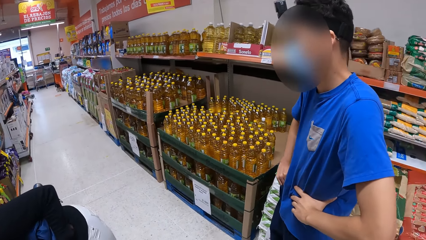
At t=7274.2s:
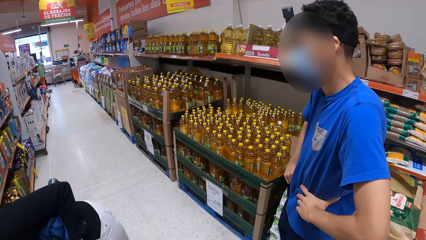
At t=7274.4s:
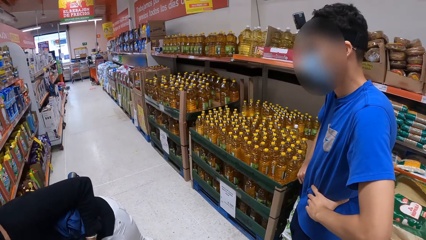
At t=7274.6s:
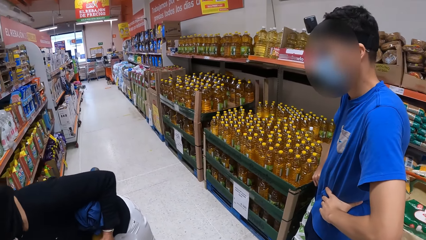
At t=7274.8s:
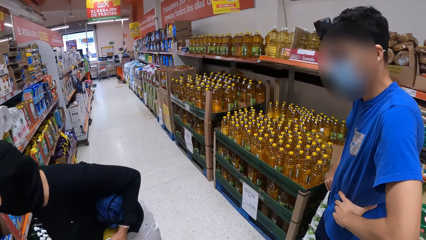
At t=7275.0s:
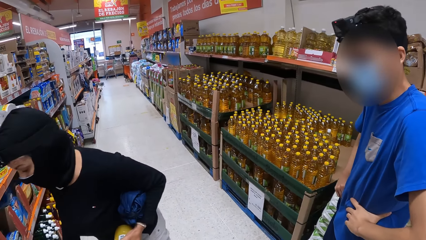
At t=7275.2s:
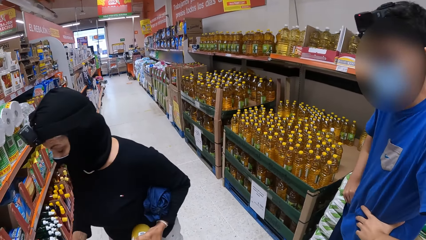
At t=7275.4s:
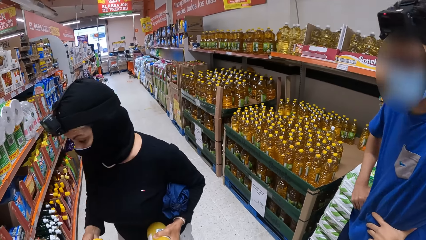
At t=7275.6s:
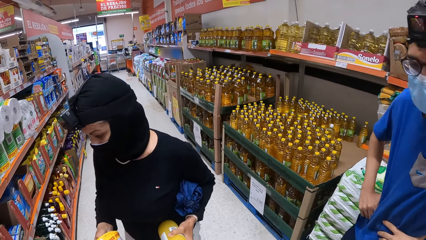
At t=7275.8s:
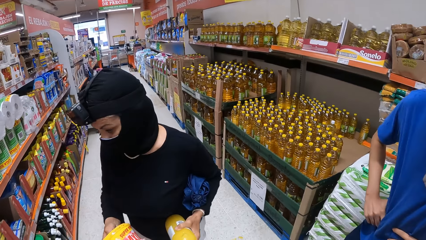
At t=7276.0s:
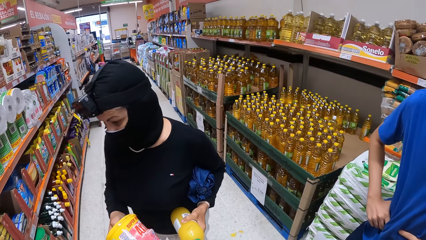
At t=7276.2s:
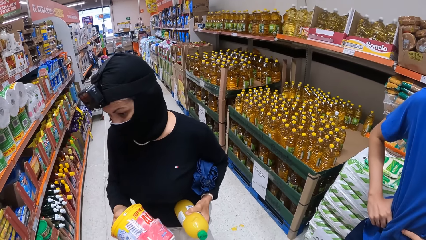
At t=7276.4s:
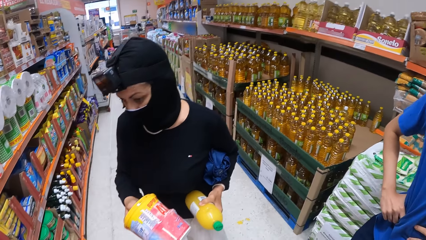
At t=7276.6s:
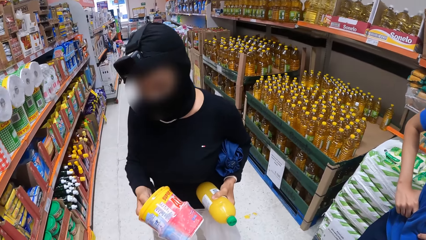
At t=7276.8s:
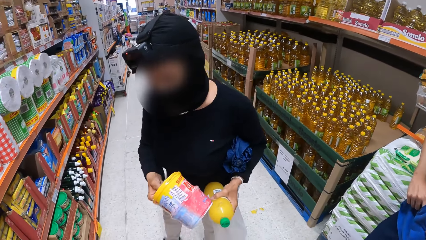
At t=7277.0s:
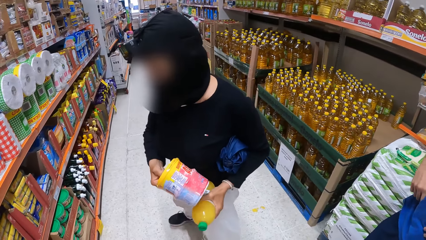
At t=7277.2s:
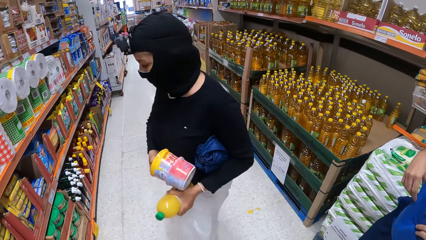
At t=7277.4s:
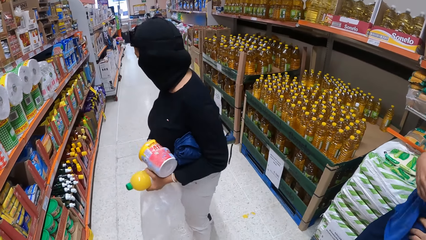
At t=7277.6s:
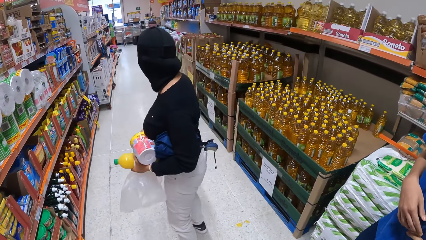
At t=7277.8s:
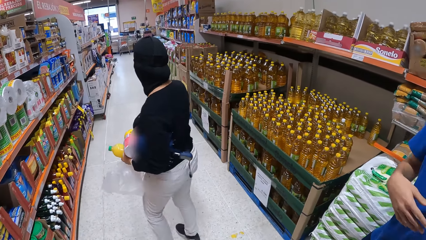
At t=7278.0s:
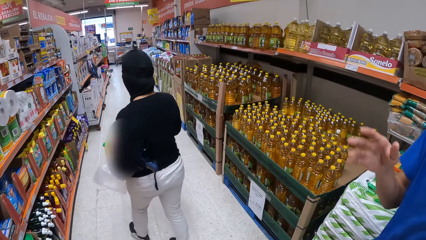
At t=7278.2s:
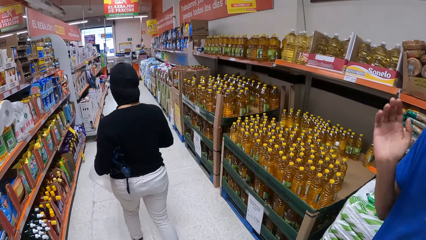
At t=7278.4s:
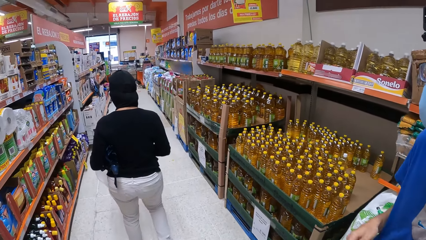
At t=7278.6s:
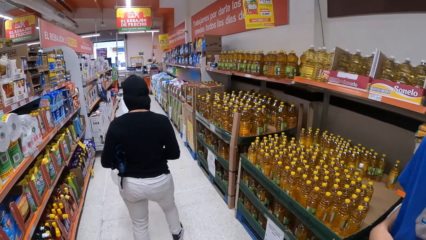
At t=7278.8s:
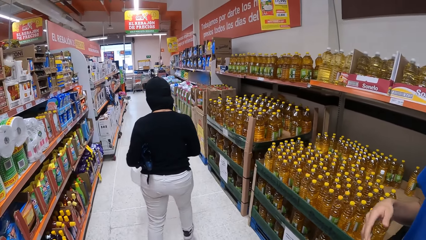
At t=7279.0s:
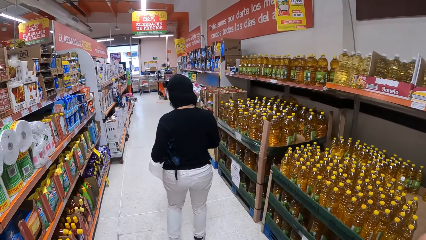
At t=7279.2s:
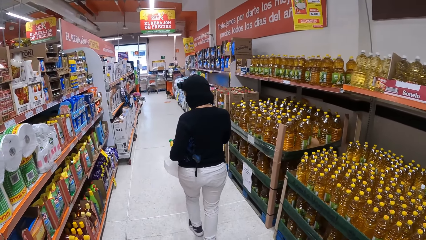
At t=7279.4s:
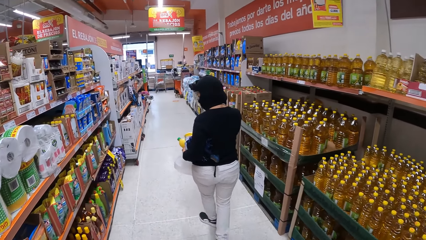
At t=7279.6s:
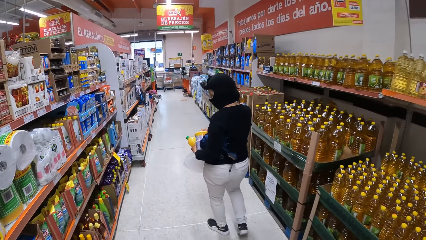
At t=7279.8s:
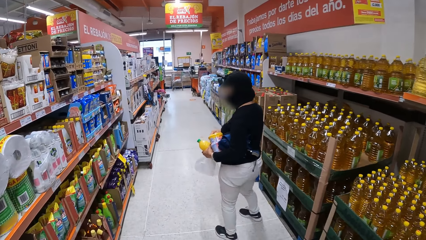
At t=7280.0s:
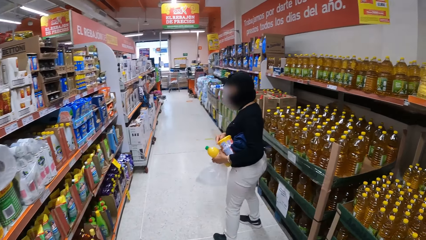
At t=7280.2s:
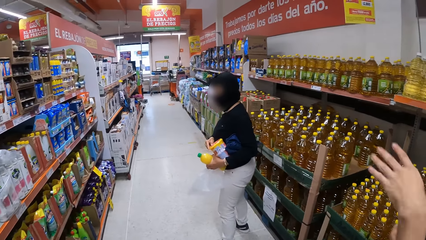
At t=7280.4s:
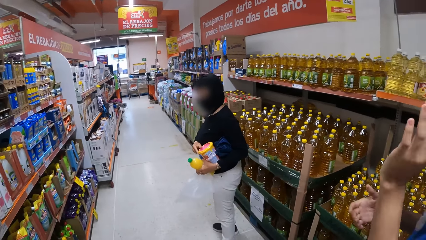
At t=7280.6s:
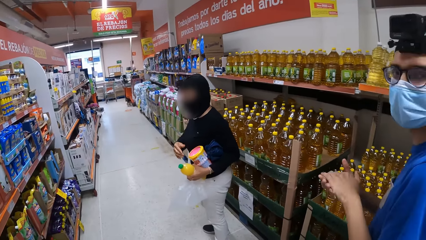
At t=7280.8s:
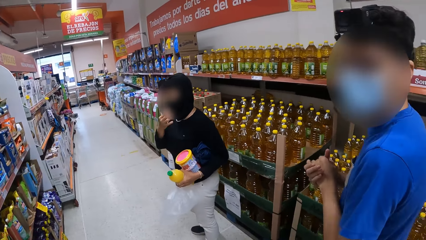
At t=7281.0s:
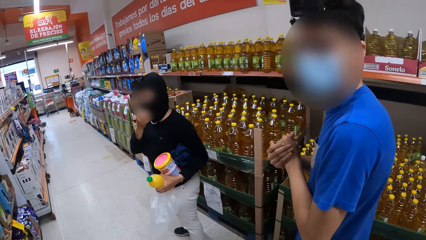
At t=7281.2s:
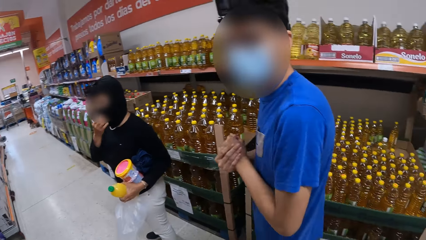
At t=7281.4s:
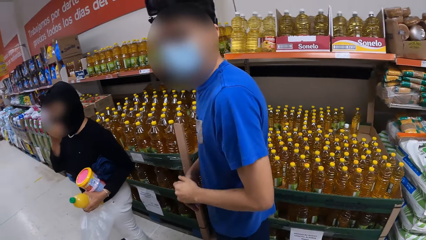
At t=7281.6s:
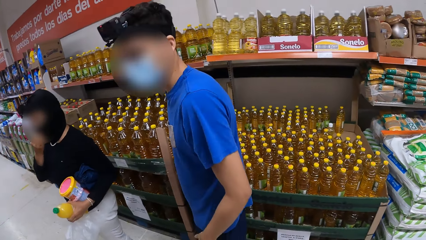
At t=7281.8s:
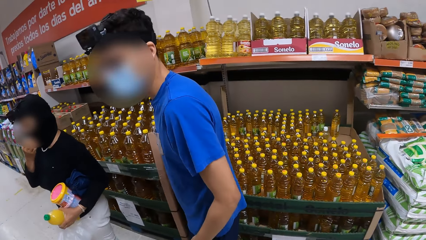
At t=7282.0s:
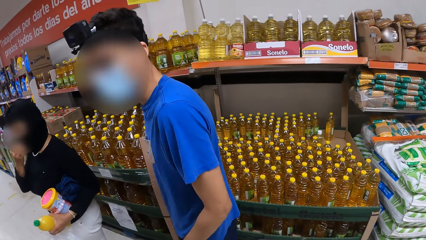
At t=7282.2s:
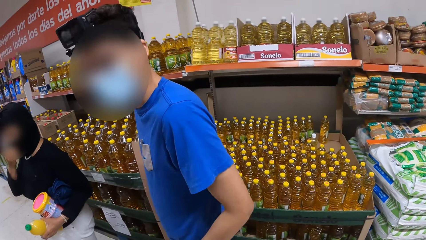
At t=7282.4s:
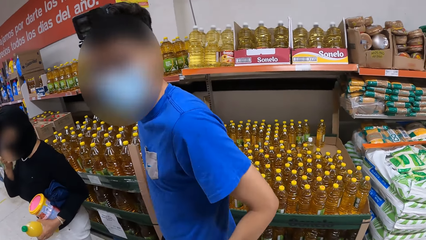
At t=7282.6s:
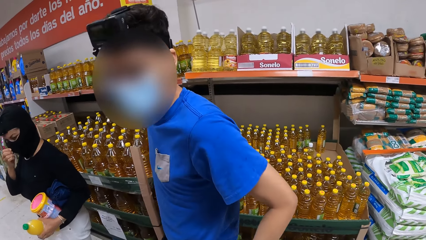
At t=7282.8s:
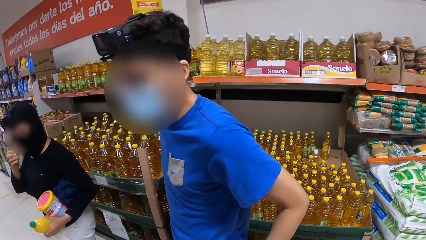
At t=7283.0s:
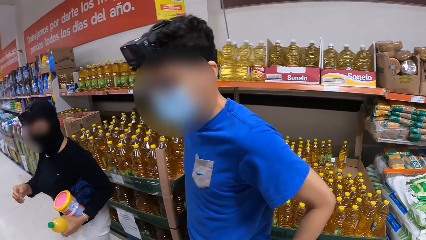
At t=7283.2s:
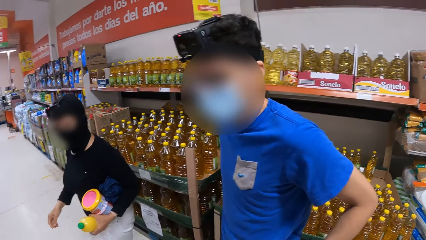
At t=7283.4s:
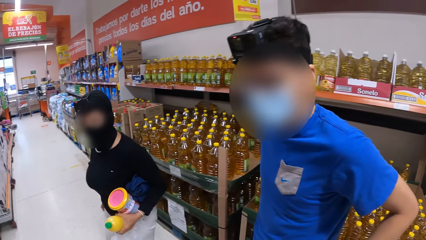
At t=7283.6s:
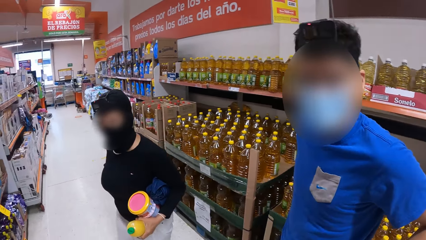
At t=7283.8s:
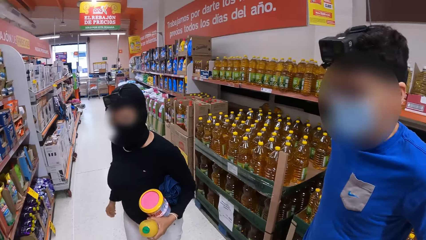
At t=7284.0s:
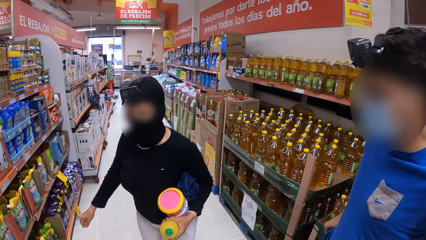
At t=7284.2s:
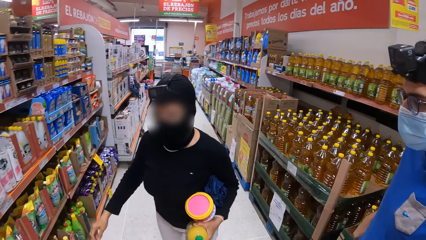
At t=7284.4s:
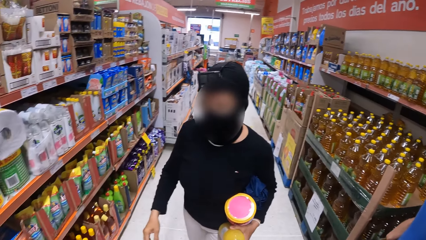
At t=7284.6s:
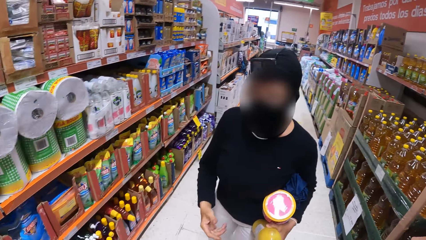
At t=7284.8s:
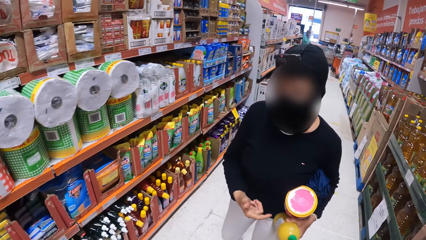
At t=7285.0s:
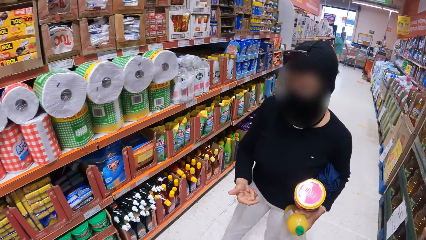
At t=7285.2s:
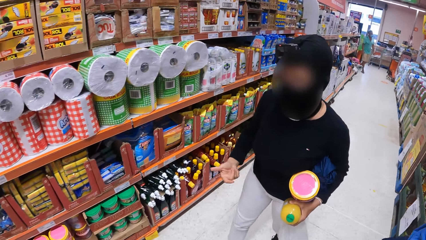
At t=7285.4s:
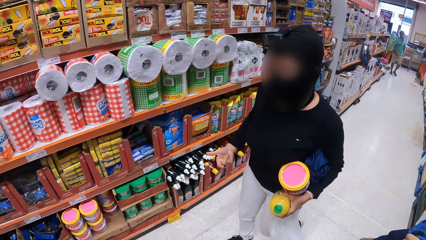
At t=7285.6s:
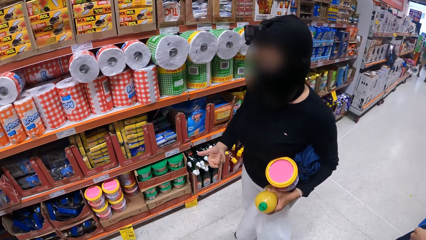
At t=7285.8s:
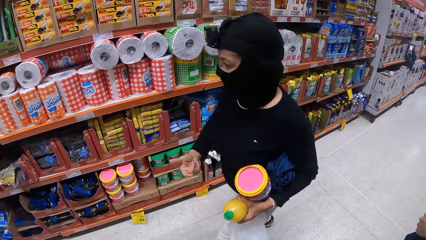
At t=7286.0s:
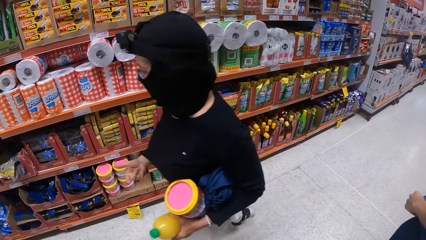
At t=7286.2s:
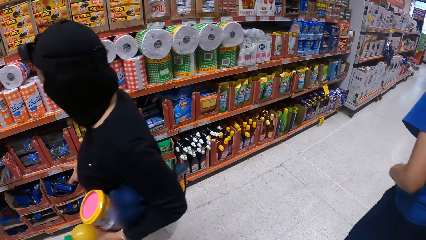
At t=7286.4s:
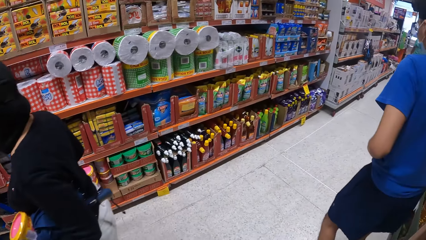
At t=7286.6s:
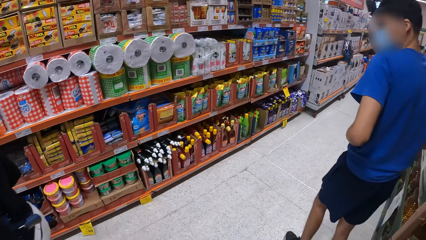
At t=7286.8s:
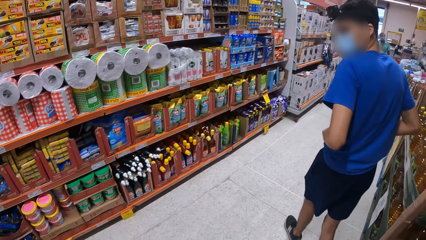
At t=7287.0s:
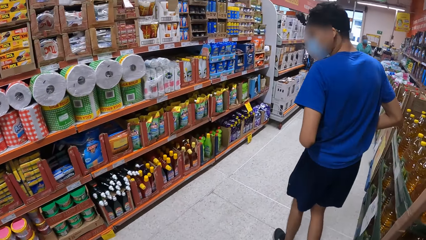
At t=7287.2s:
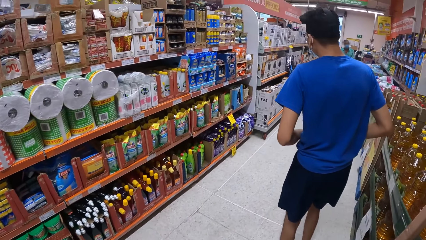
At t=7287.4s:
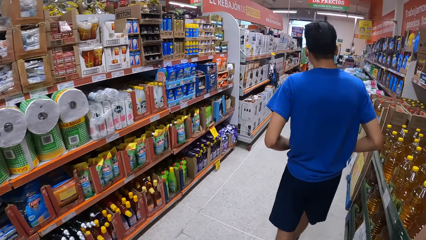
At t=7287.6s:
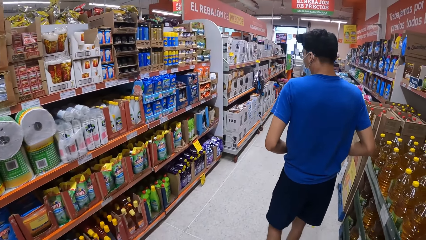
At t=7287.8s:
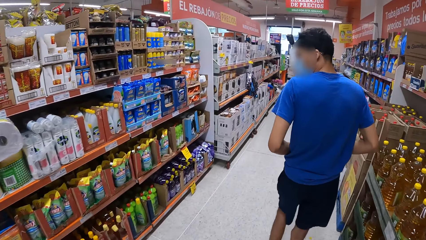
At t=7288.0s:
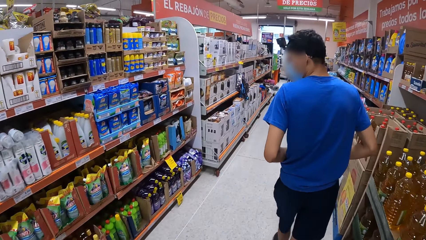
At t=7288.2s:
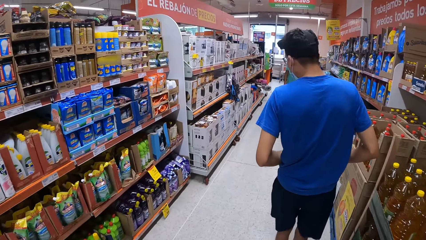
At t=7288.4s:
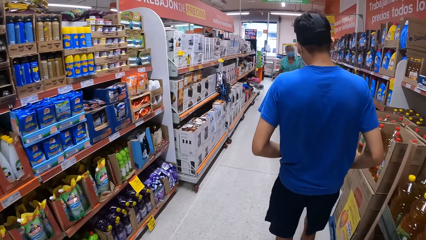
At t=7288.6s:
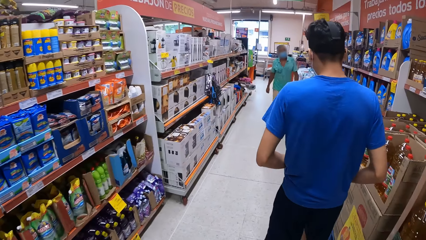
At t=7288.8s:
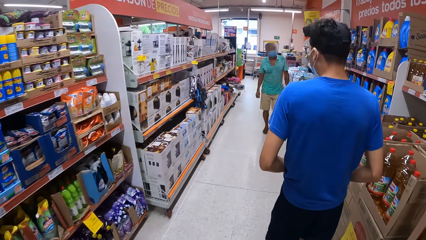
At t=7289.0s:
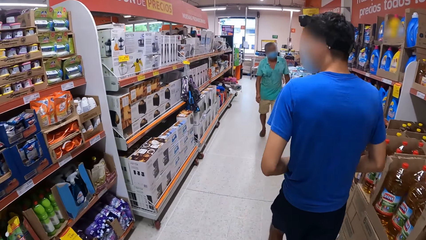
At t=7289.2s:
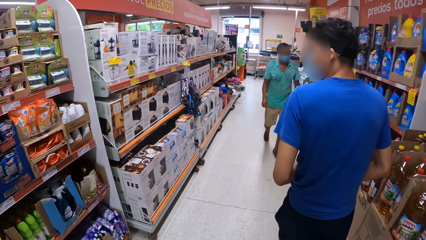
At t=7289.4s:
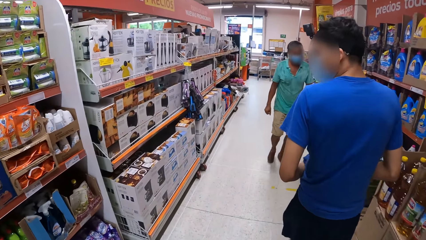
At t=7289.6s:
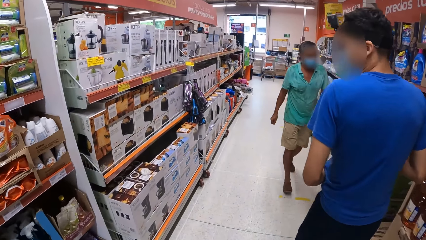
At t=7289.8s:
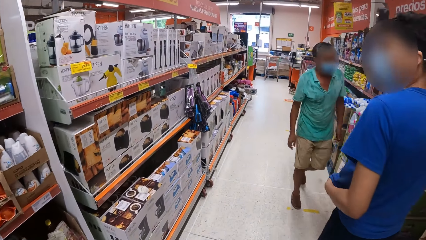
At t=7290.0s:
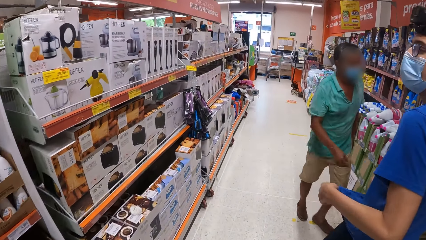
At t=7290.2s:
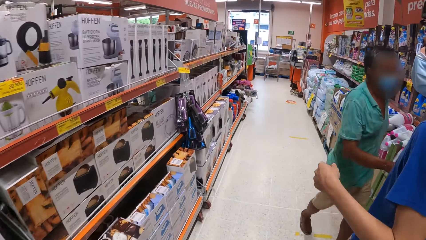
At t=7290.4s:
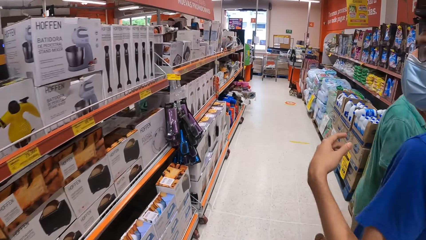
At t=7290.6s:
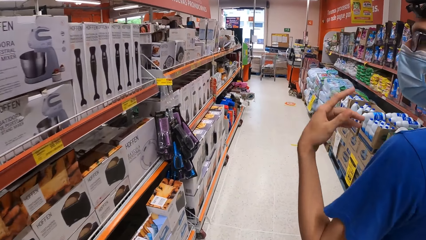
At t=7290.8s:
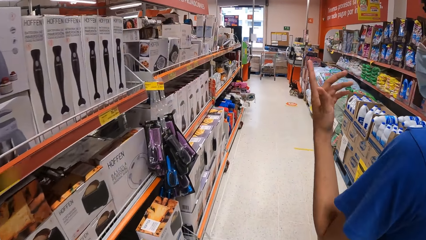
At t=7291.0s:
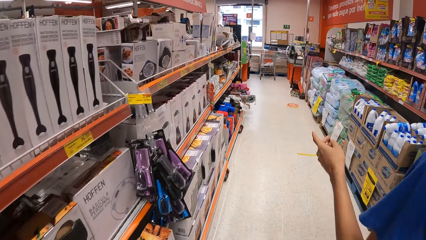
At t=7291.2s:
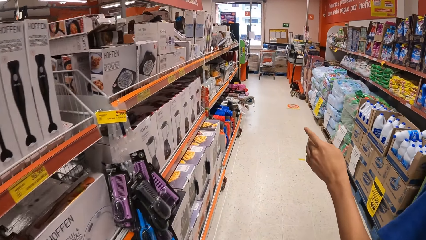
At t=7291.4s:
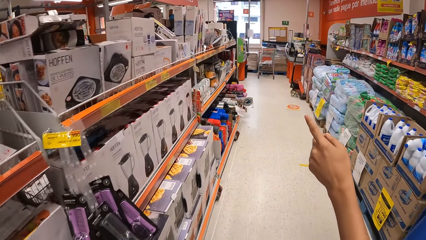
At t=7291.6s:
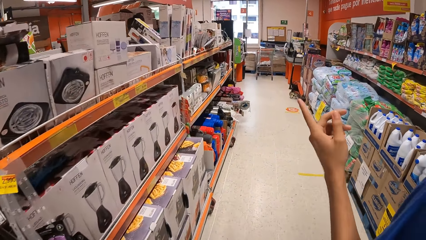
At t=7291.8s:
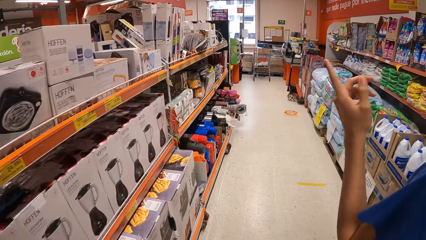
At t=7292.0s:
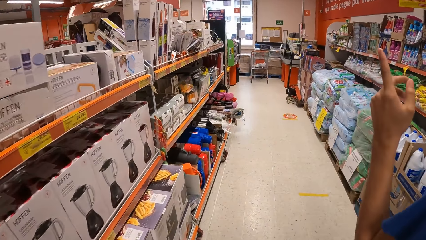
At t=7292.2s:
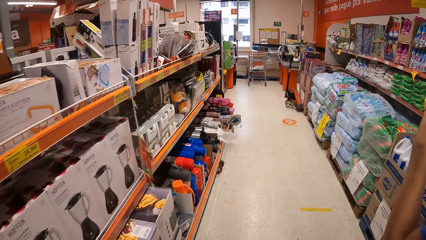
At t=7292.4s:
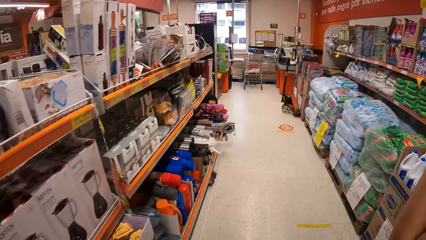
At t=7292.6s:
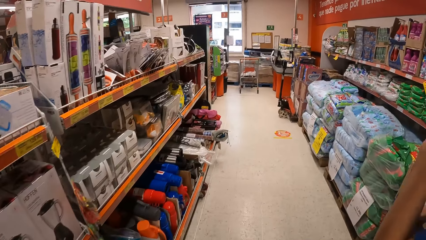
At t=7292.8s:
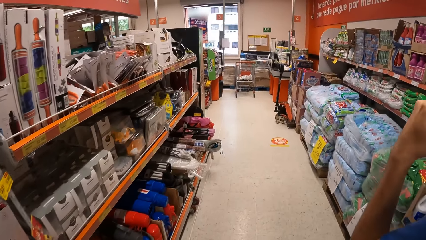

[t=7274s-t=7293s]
The camera wearer picks up a small can. They walk inside the supermarket. A lady touches her face. The camera wearer walks around the grocery store.
